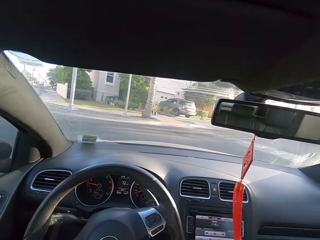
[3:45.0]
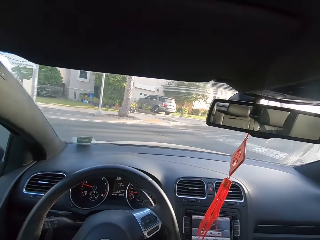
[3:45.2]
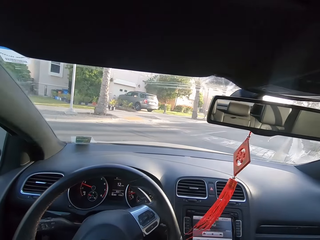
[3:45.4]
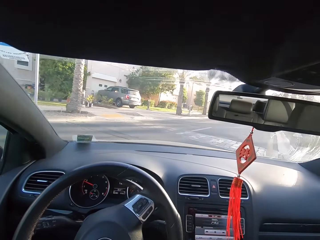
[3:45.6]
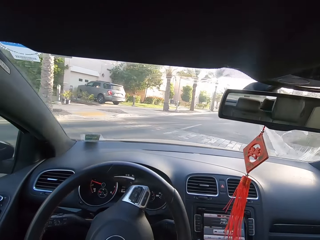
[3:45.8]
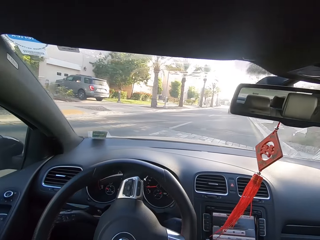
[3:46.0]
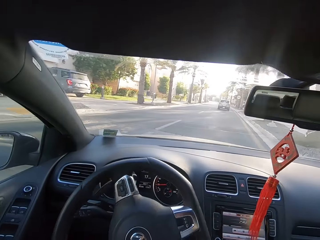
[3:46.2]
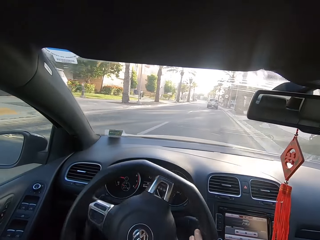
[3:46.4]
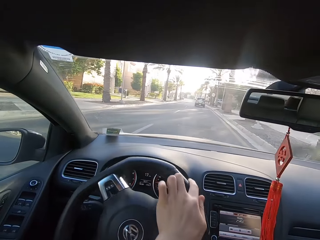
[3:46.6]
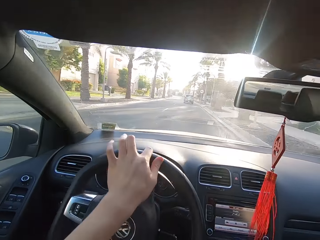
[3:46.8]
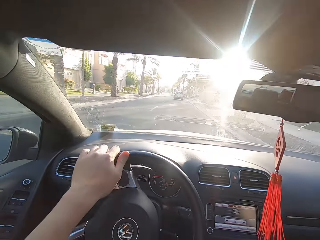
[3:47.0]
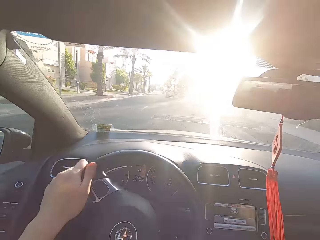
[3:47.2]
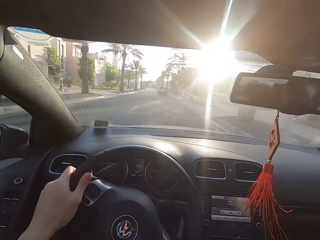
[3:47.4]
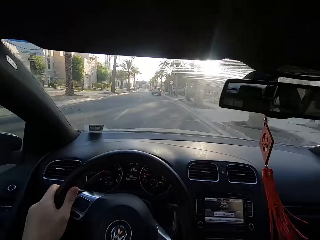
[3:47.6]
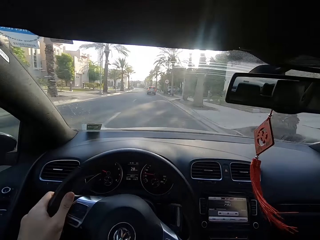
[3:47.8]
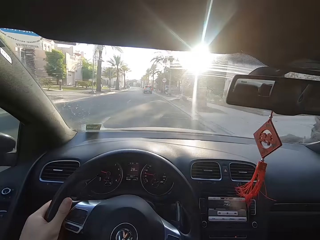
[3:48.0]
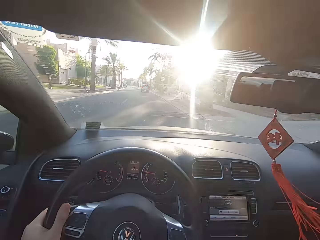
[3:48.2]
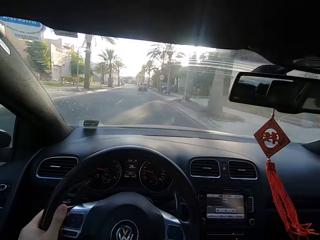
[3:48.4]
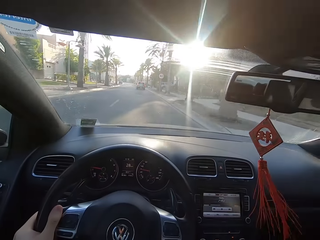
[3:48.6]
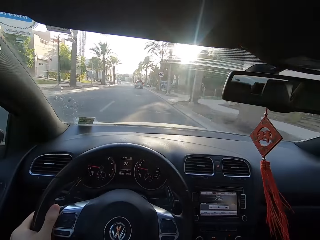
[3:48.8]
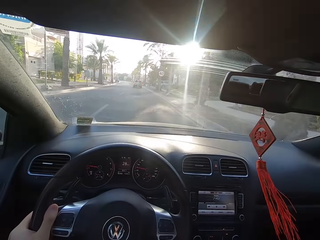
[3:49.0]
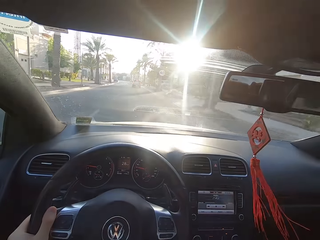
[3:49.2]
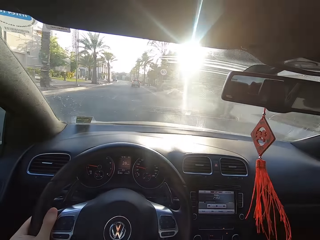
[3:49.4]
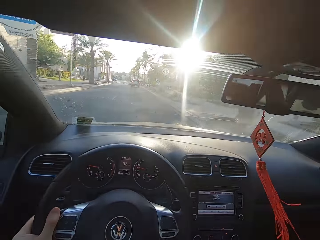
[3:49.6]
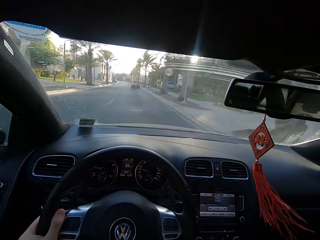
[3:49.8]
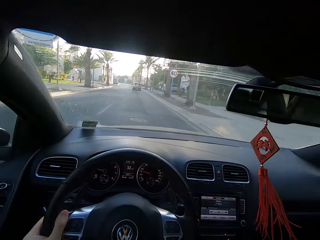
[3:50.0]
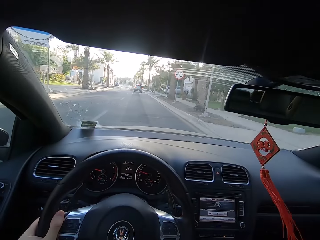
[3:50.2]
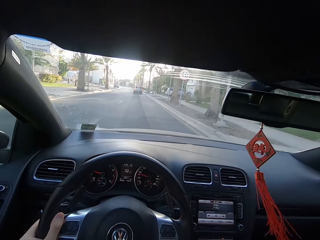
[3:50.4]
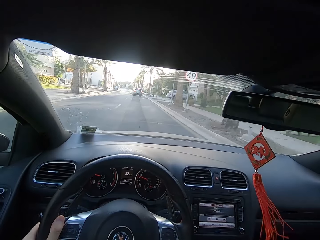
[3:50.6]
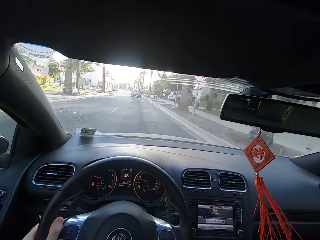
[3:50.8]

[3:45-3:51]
The camera wearer drives the car.

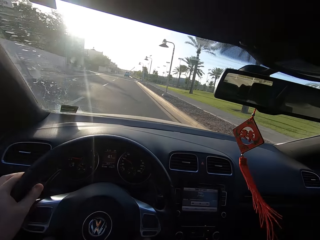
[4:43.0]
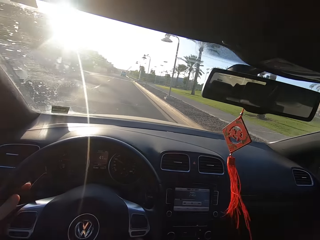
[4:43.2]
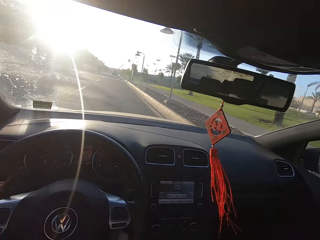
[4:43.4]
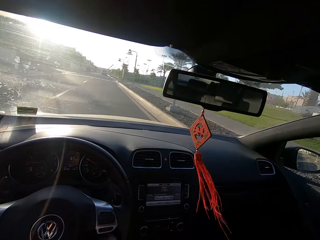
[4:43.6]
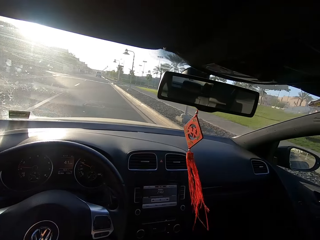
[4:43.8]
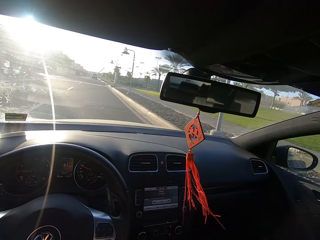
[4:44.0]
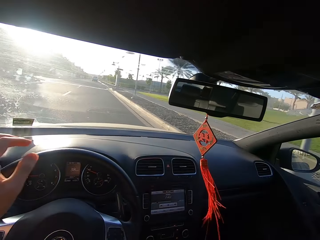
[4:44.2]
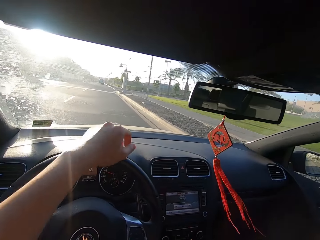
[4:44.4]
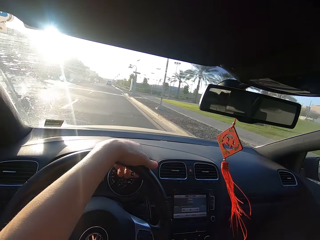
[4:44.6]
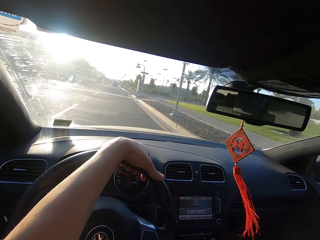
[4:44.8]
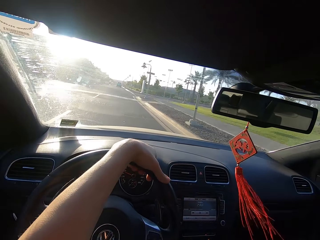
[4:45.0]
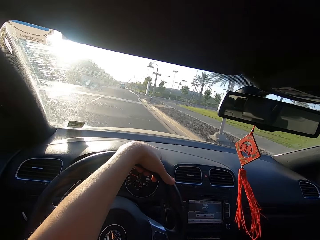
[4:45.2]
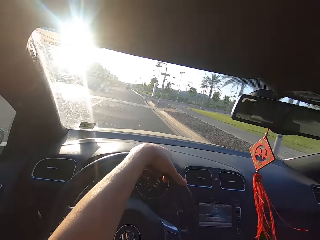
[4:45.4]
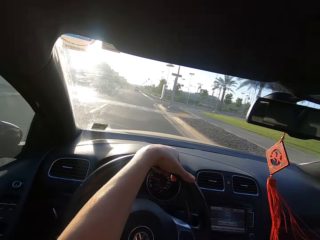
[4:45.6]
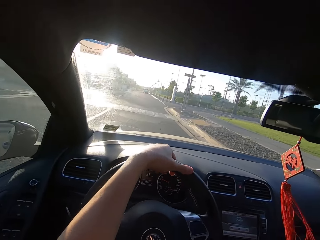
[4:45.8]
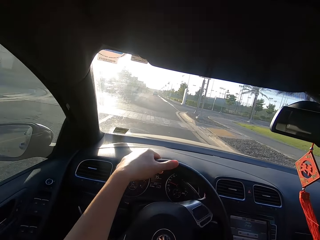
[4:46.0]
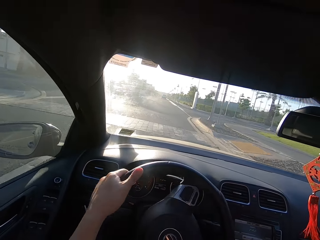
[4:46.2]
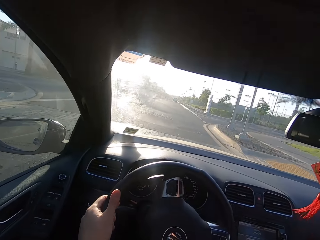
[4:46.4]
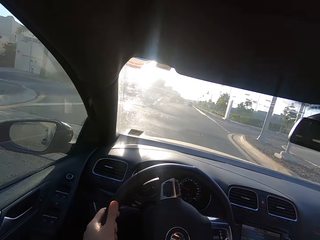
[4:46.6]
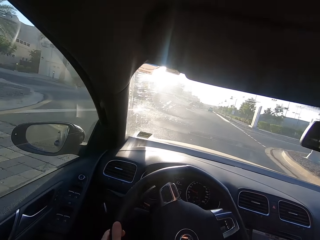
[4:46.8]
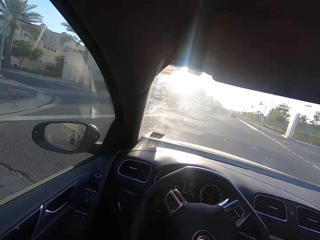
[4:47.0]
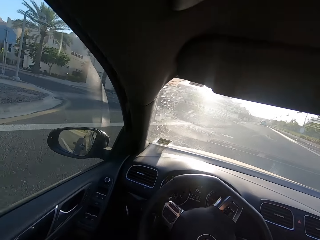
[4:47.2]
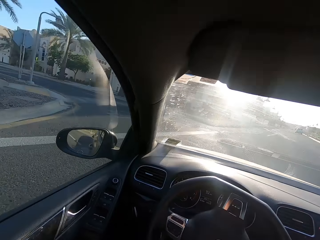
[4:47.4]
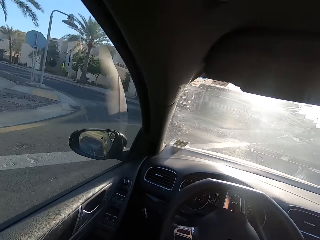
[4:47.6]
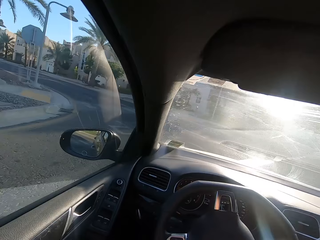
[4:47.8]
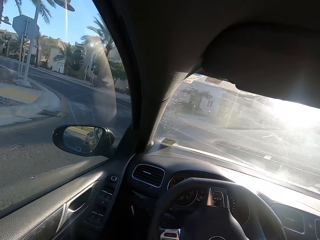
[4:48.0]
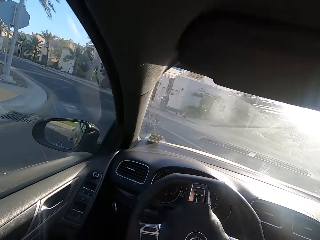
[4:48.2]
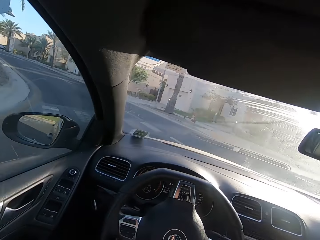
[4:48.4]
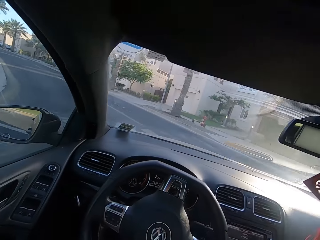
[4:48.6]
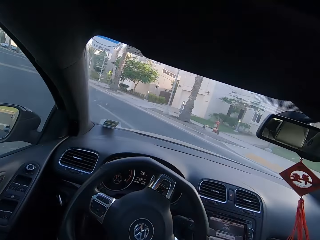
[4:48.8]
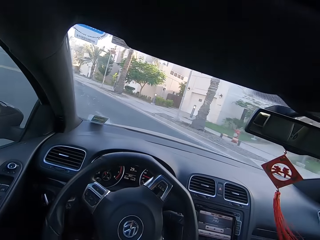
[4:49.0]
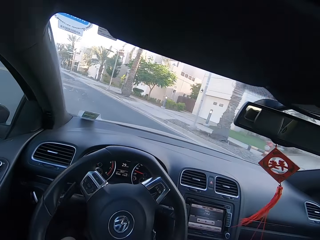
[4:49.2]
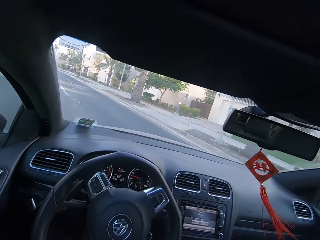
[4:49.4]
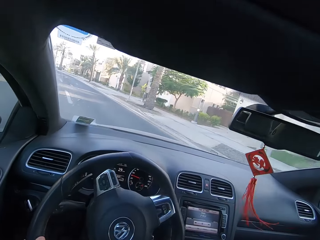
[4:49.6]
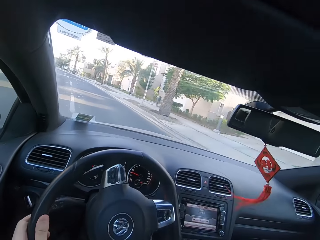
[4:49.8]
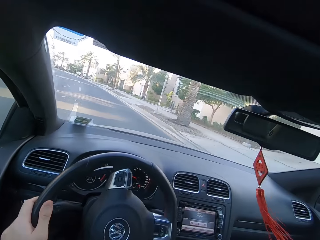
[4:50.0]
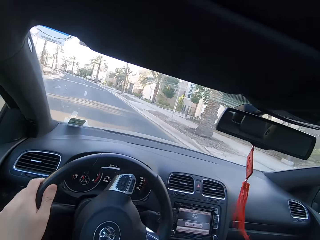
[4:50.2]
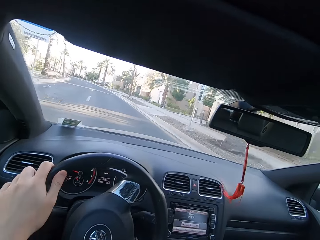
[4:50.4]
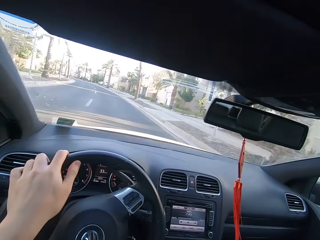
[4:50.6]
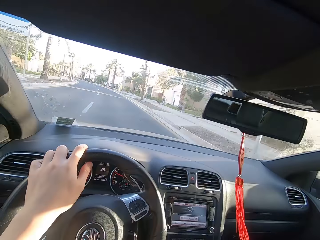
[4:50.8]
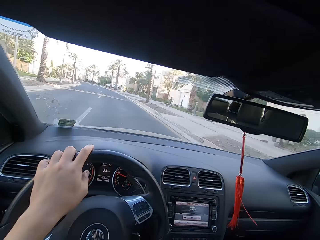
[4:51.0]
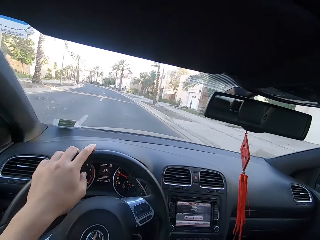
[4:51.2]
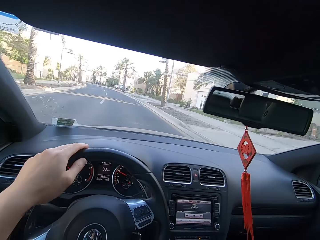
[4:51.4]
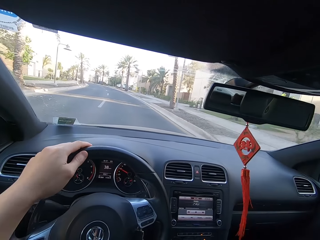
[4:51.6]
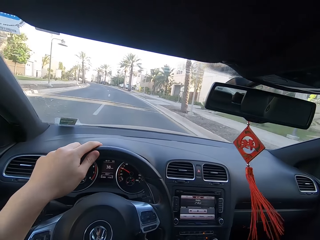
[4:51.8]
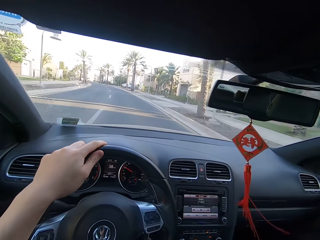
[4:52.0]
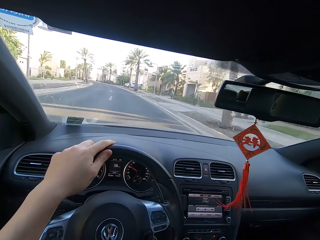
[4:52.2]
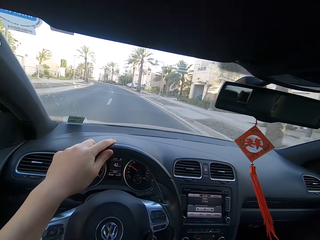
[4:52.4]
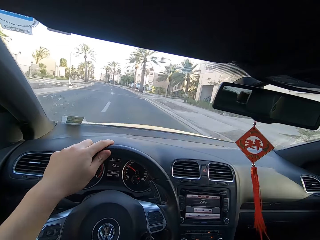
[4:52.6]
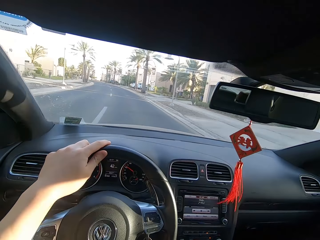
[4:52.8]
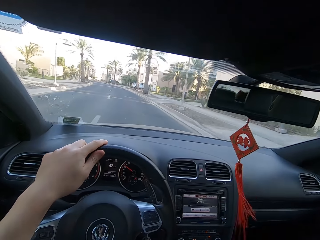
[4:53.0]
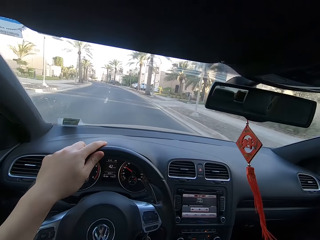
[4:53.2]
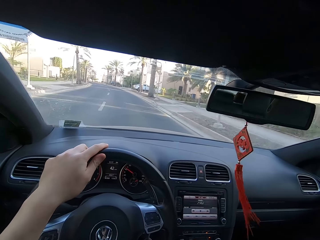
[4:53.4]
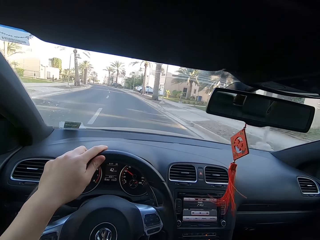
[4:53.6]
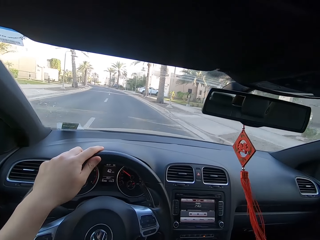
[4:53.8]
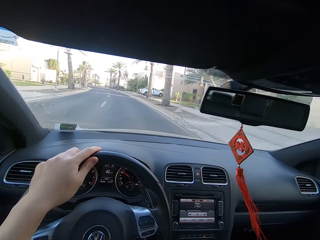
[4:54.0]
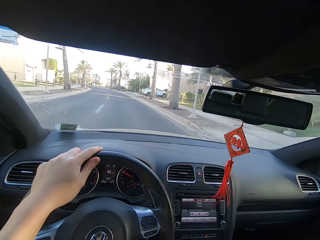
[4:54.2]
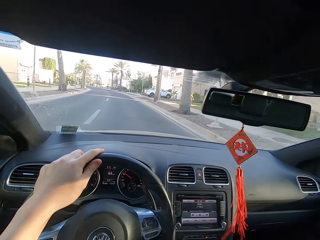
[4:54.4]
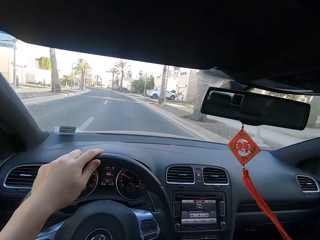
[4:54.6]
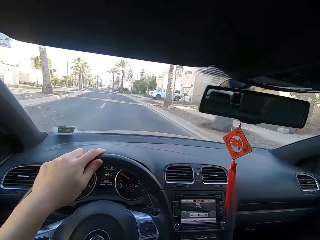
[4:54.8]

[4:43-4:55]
The camera wearer drives the car on the road. They look at the left side mirror. They drive on the road.
